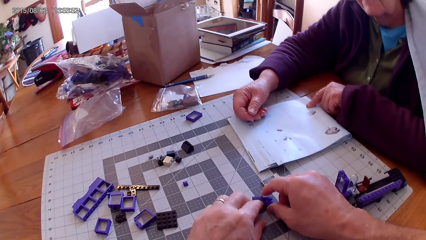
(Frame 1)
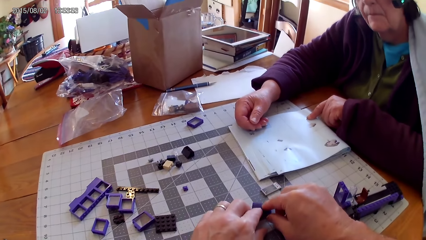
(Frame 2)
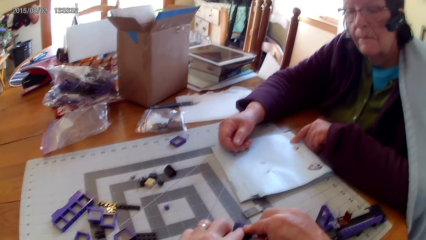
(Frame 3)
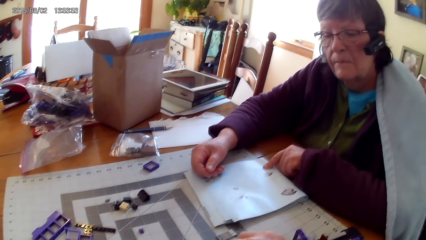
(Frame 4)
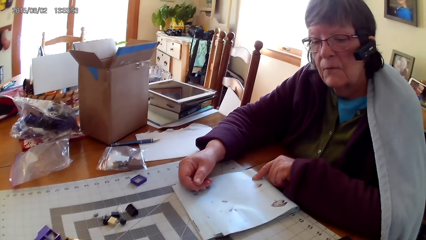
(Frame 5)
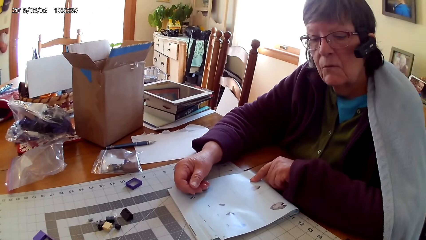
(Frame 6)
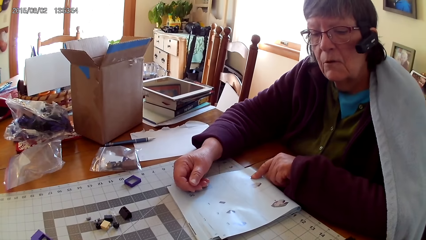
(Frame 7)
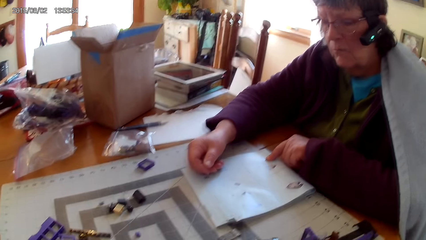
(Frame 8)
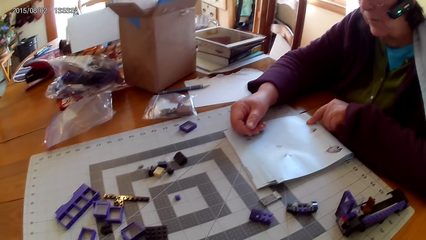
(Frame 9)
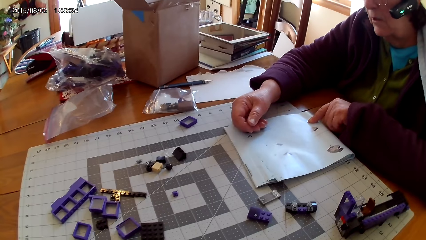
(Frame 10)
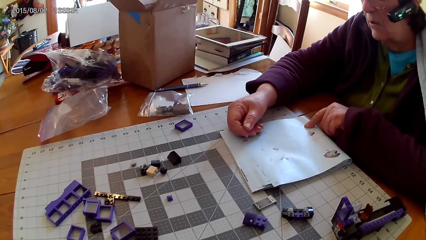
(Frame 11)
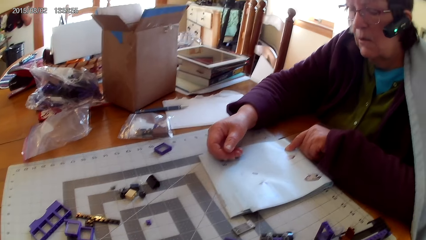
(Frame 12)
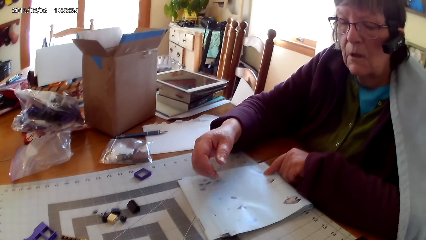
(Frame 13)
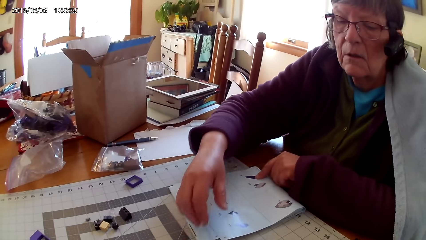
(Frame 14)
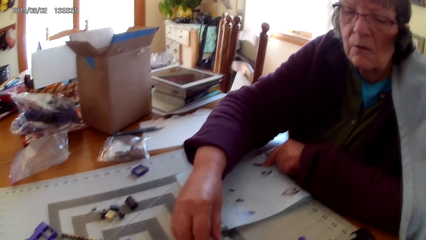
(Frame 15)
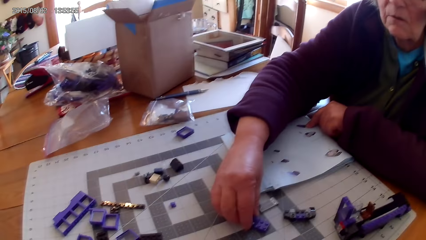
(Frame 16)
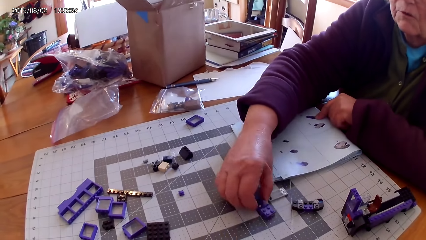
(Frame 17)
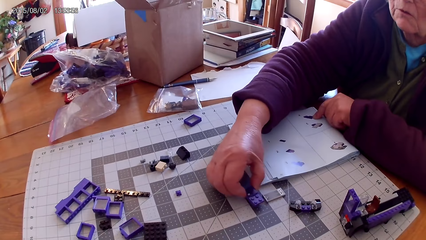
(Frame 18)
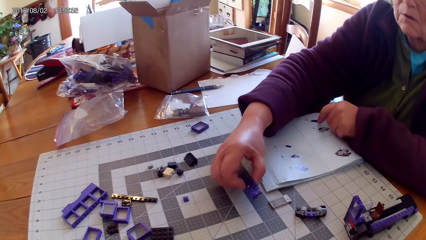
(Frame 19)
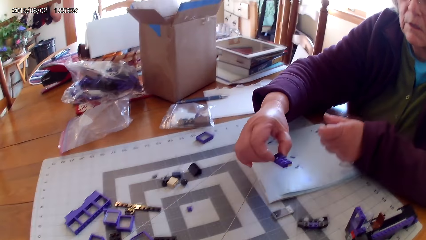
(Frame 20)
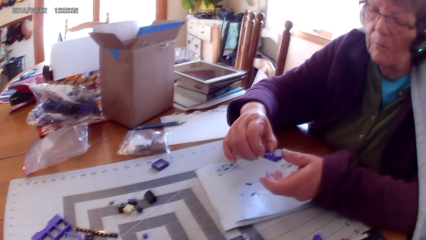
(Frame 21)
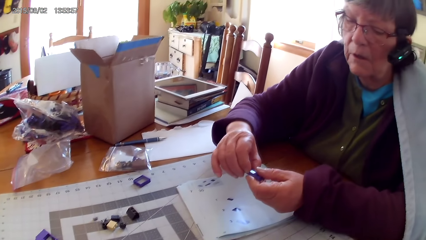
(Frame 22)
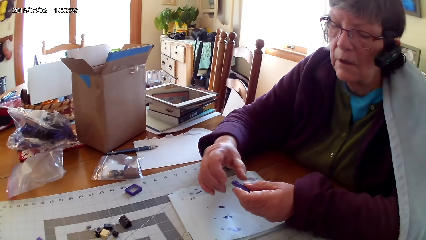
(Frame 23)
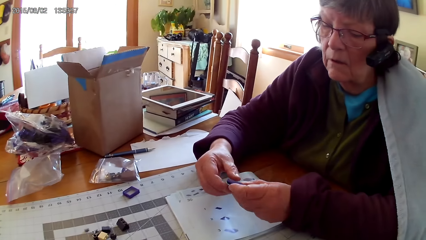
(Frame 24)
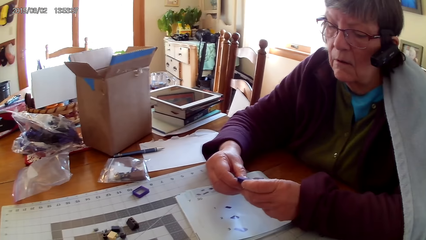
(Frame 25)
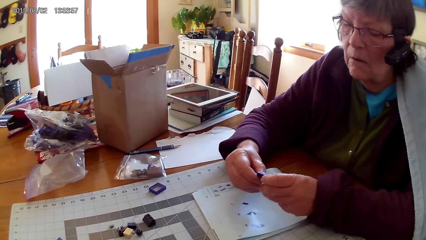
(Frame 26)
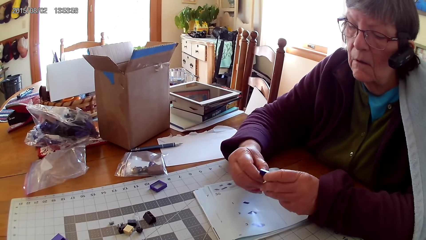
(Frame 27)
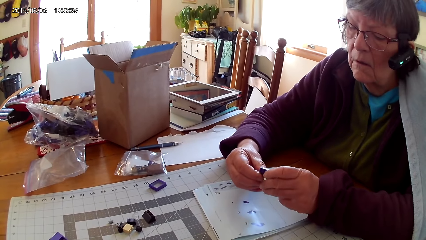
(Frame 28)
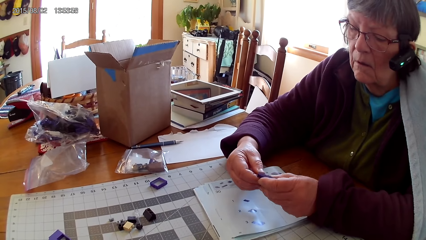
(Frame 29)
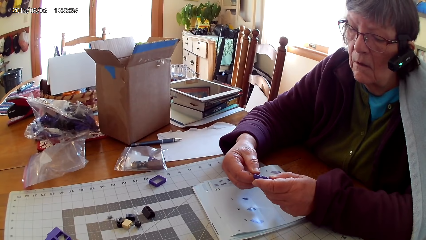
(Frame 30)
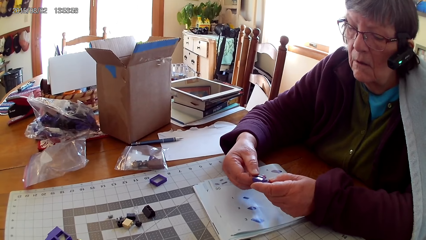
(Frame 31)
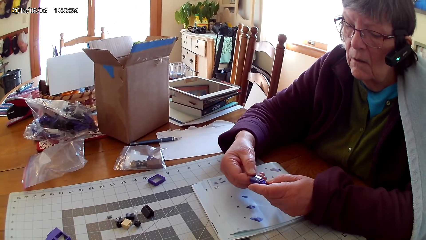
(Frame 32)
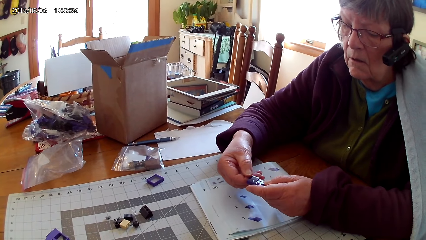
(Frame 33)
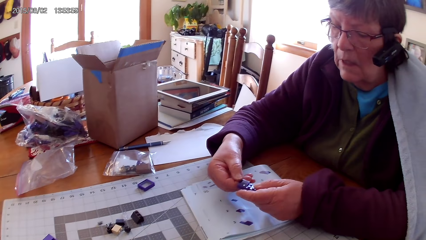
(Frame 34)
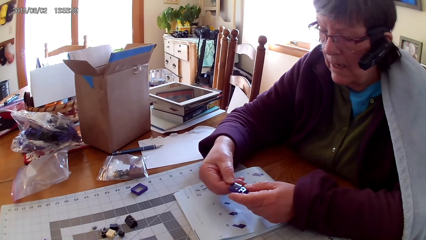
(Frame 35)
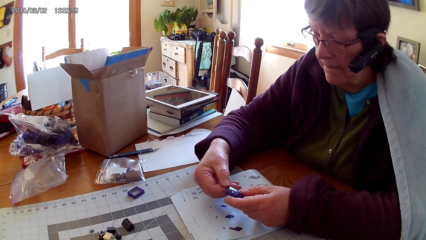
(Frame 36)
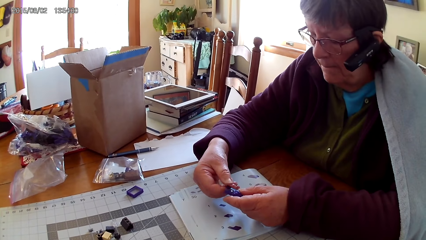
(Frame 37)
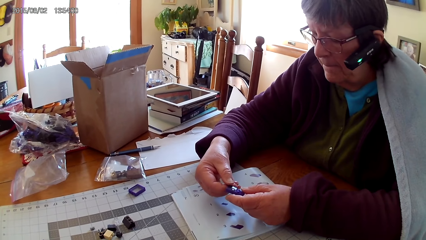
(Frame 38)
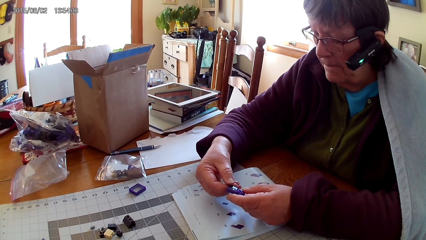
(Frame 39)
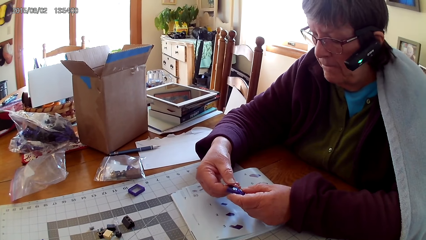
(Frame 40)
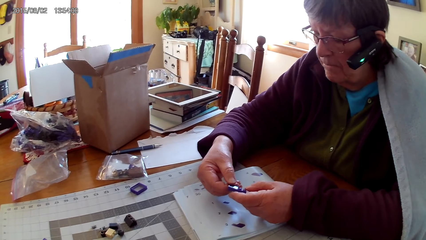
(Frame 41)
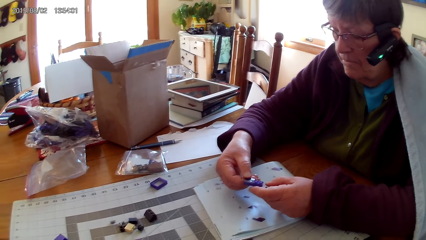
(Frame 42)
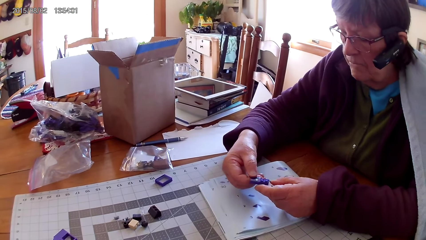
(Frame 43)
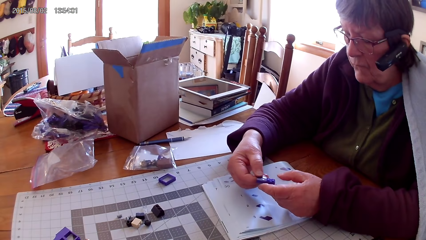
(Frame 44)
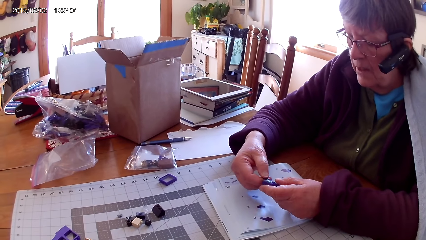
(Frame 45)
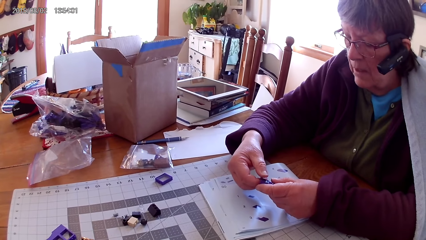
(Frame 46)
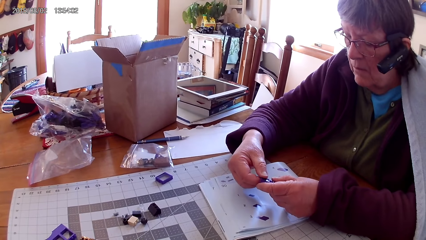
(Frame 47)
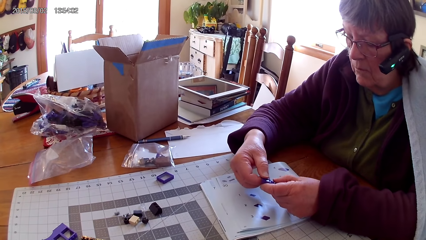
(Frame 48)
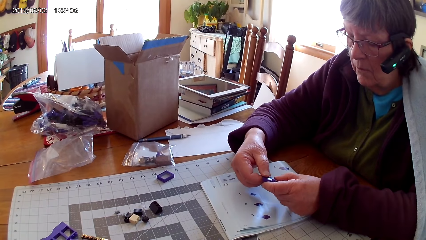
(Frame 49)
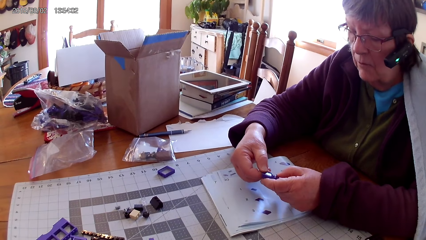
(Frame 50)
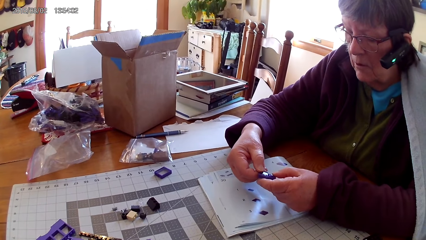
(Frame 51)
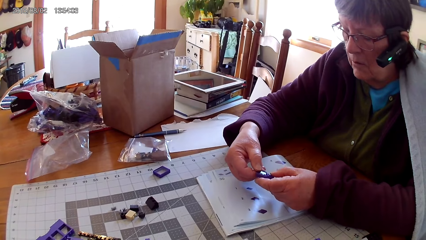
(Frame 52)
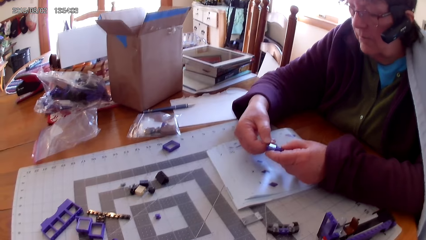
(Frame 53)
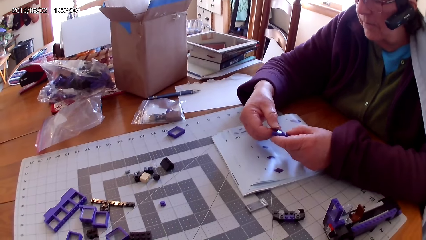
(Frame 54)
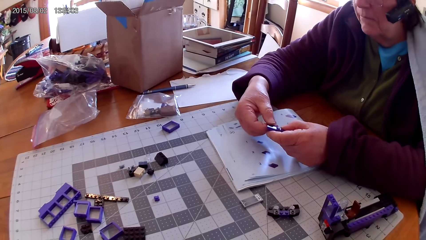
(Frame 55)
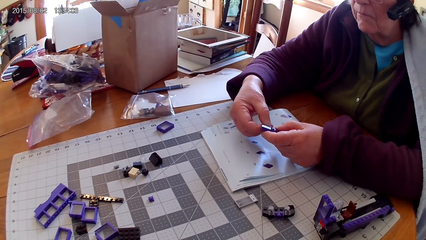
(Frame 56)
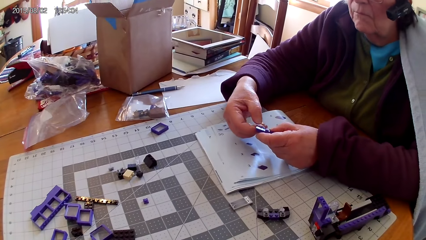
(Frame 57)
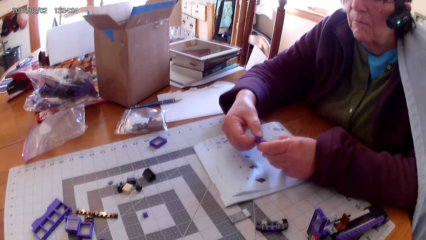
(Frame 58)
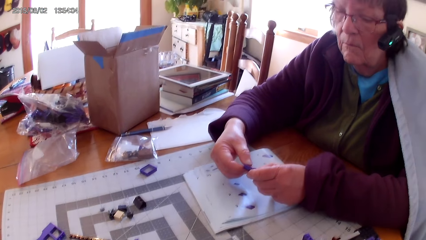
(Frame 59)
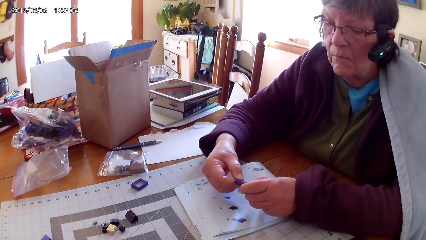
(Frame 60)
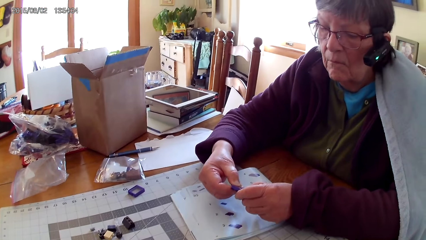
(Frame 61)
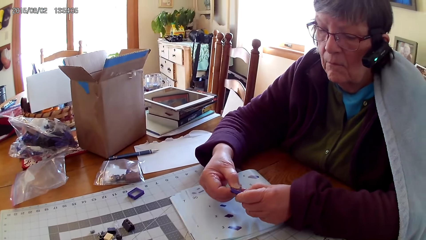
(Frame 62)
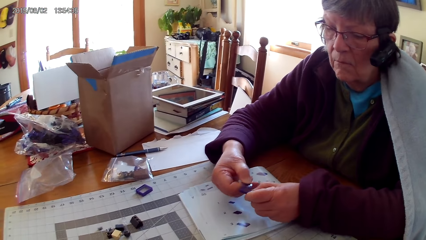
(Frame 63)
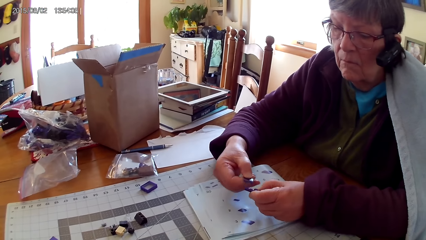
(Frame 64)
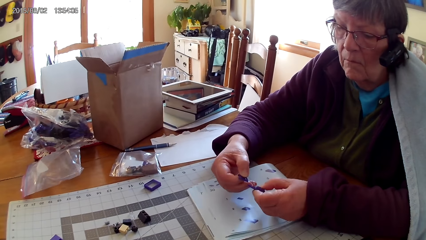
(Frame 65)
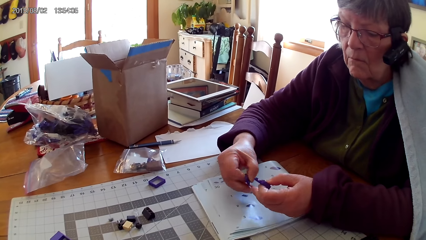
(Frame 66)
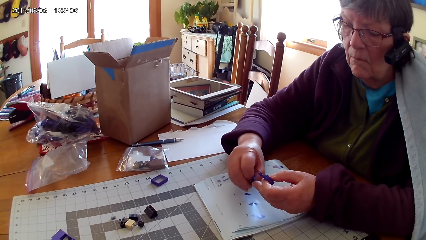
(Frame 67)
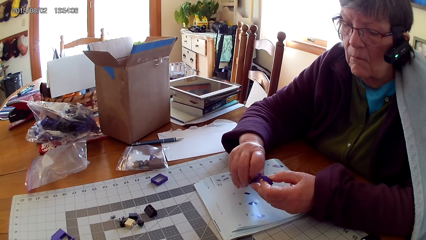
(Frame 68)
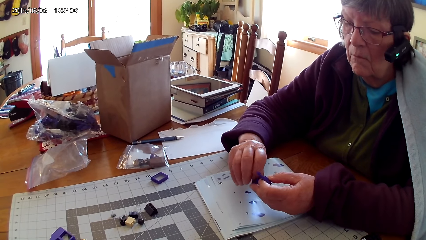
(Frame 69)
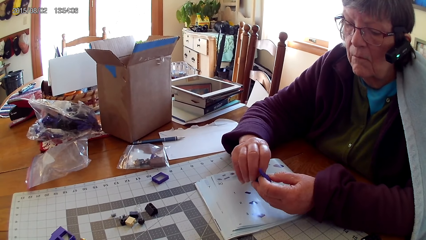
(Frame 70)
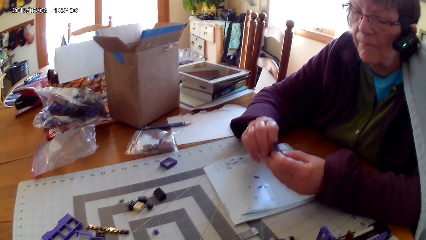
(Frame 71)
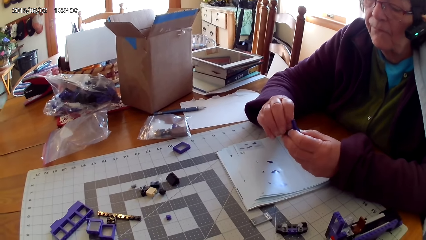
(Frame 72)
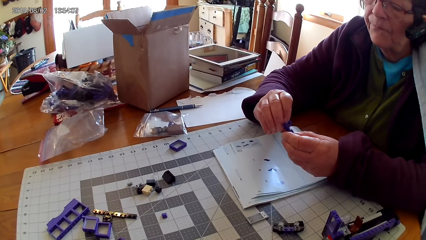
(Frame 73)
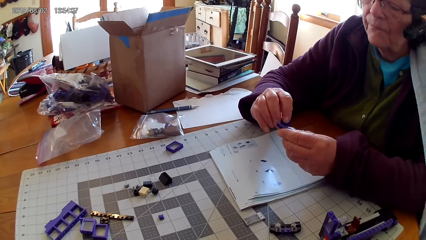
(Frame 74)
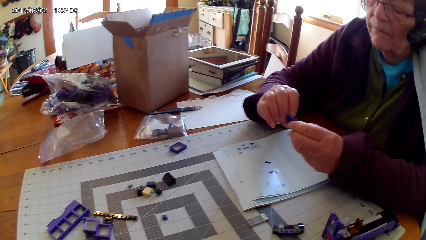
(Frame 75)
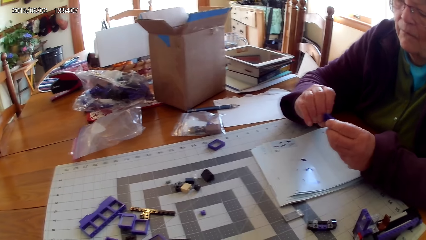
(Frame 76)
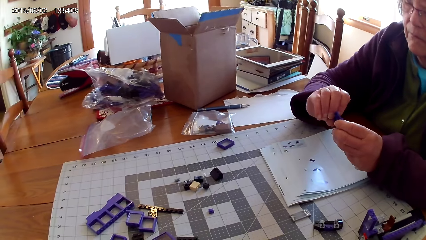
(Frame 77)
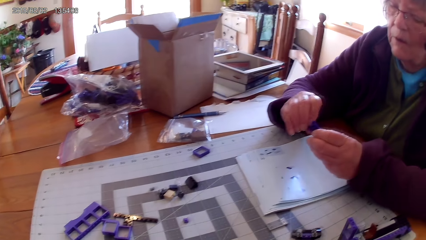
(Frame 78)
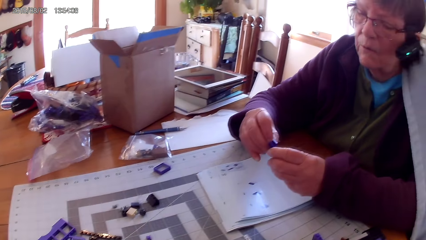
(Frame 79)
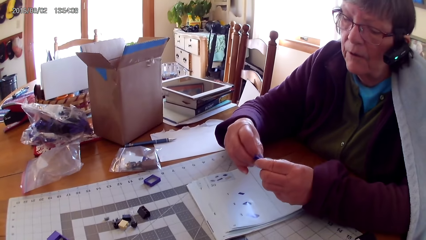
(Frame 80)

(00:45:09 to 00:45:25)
A lady picks up a plastic interlocking block or lego piece from the table. The lady lifts the lego piece and looks at the plastic interlocking block. The lady fixes the lego piece. The lady looks at the drawings on the book. The lady fixes the lego piece again. The lady looks at the plastic interlocking block in the hand. The lady joins plastic interlocking blocks.
